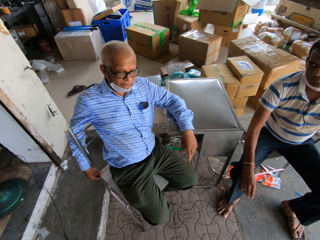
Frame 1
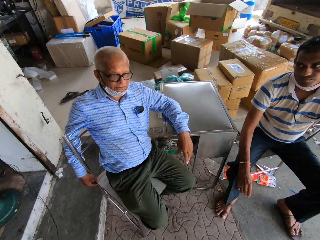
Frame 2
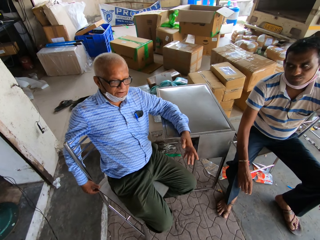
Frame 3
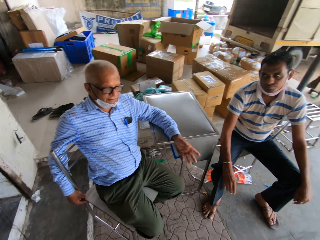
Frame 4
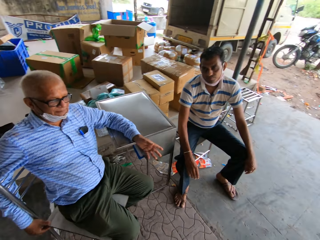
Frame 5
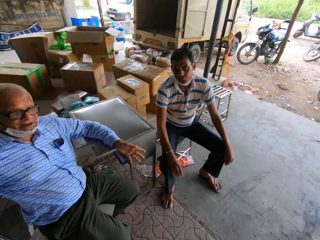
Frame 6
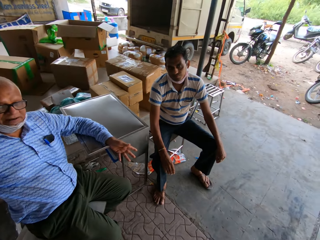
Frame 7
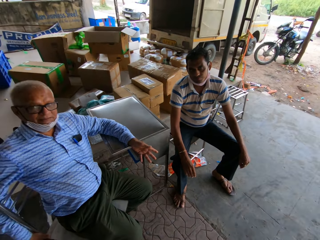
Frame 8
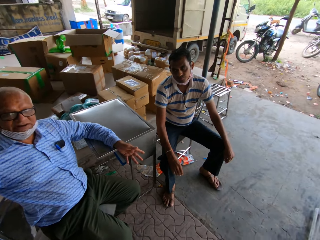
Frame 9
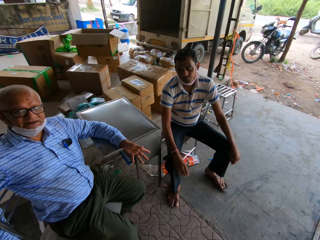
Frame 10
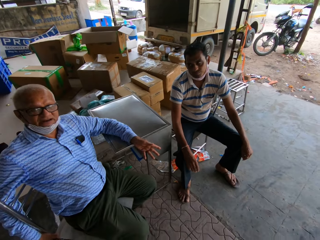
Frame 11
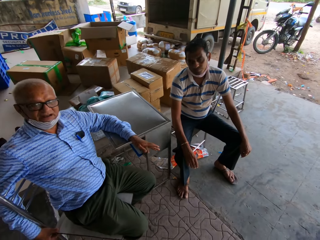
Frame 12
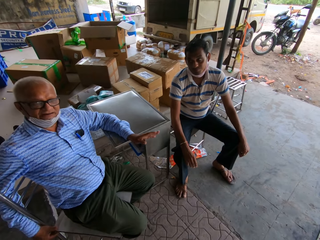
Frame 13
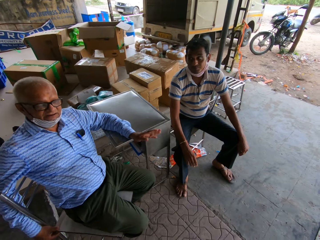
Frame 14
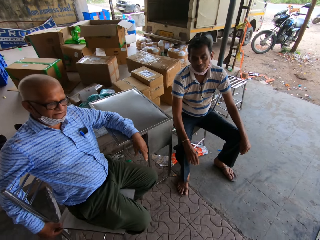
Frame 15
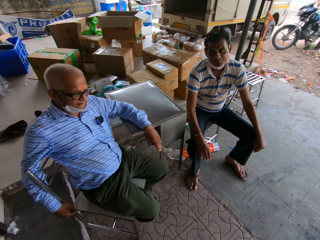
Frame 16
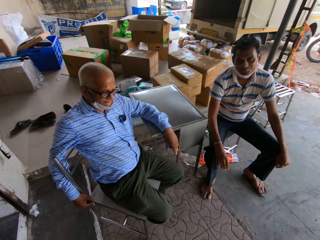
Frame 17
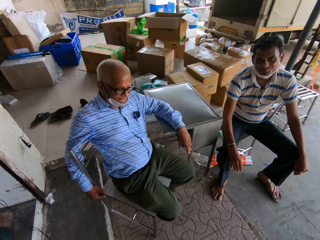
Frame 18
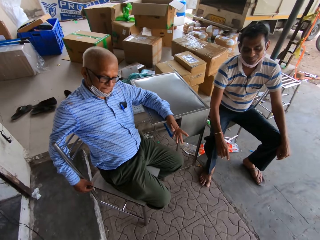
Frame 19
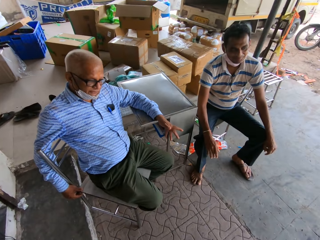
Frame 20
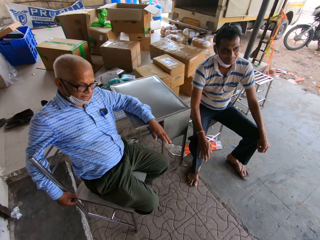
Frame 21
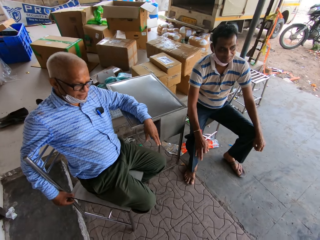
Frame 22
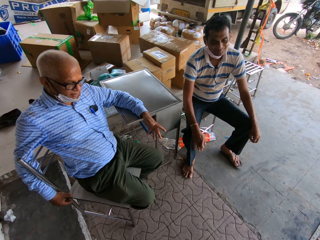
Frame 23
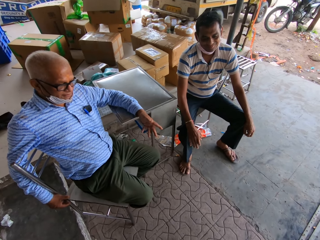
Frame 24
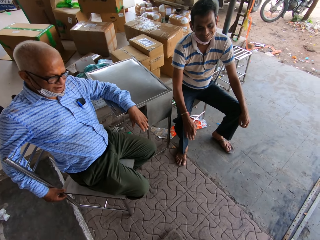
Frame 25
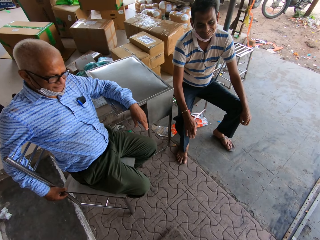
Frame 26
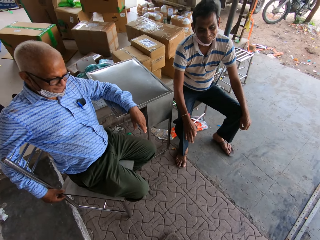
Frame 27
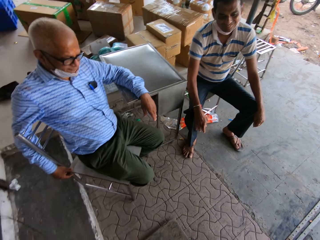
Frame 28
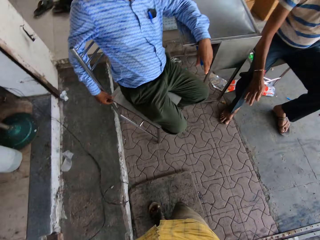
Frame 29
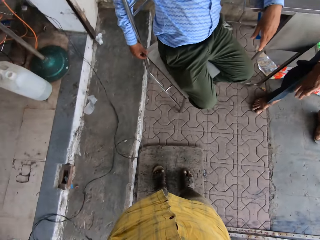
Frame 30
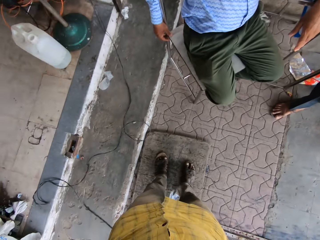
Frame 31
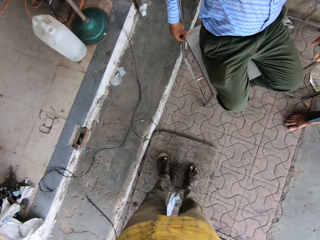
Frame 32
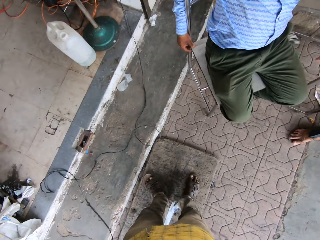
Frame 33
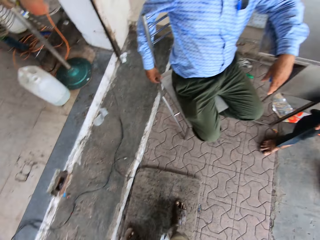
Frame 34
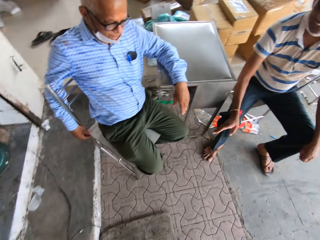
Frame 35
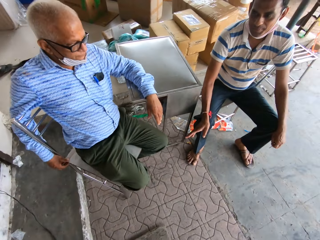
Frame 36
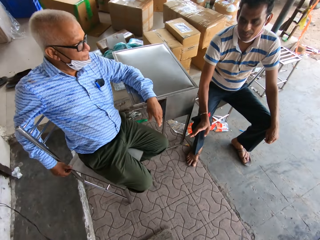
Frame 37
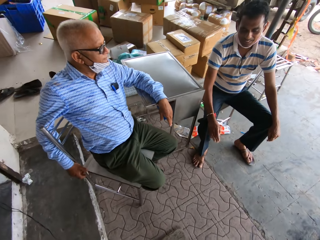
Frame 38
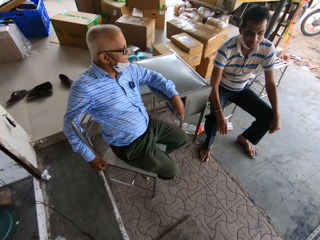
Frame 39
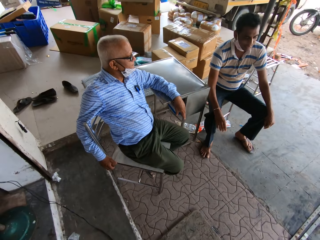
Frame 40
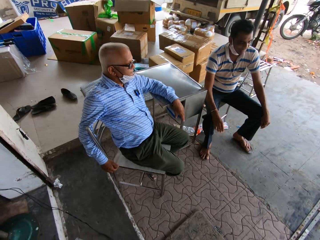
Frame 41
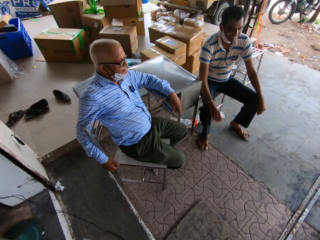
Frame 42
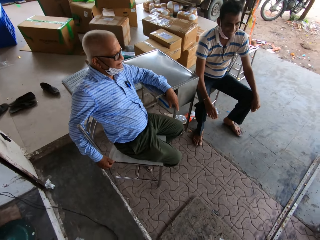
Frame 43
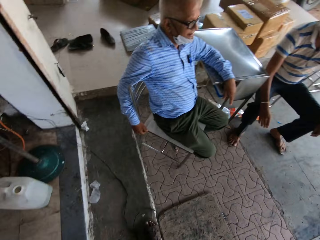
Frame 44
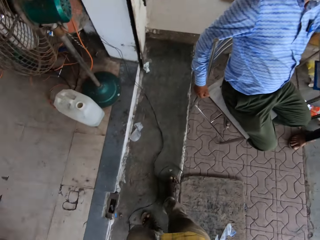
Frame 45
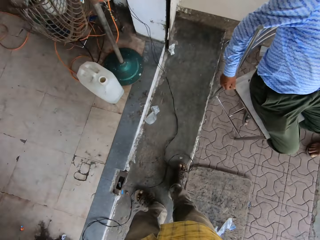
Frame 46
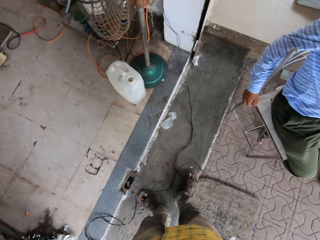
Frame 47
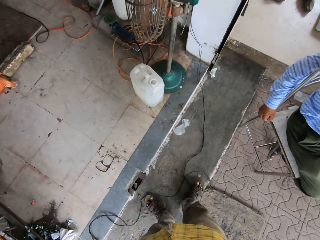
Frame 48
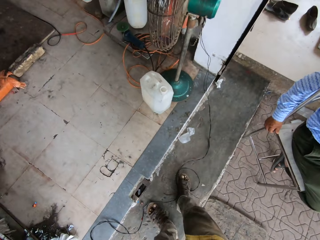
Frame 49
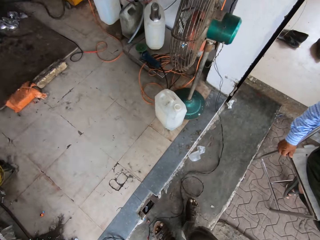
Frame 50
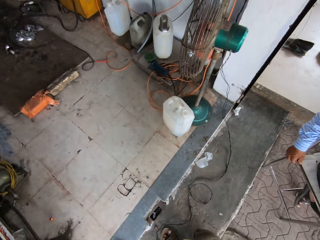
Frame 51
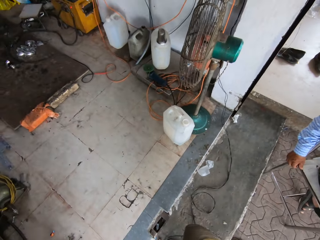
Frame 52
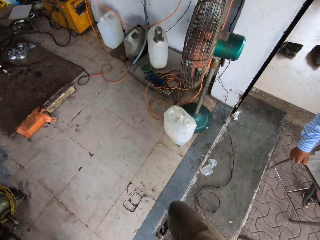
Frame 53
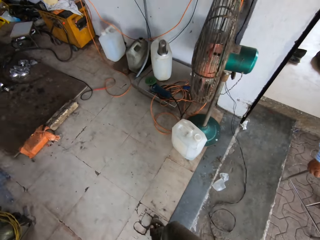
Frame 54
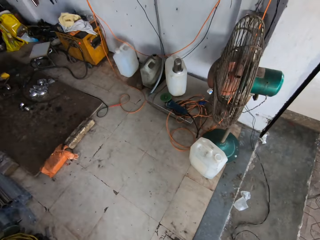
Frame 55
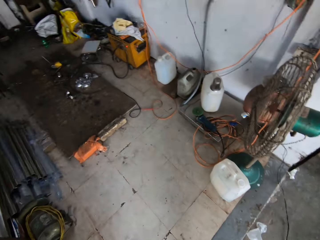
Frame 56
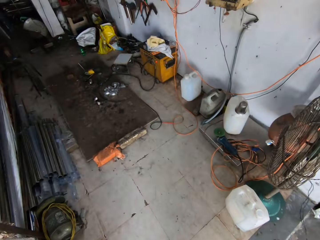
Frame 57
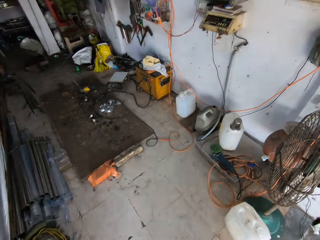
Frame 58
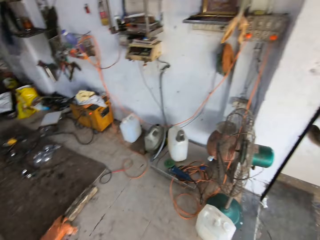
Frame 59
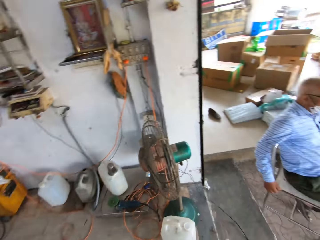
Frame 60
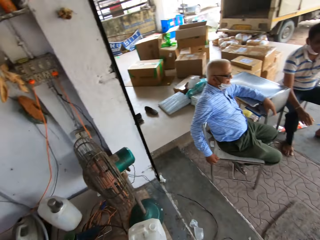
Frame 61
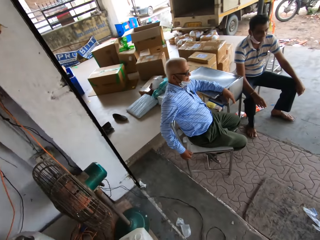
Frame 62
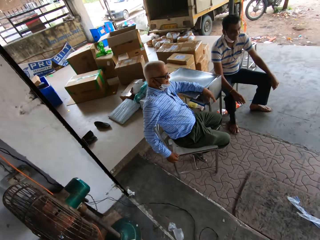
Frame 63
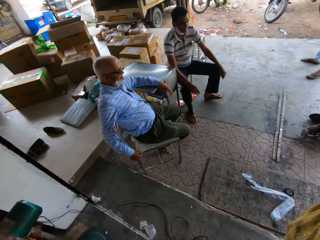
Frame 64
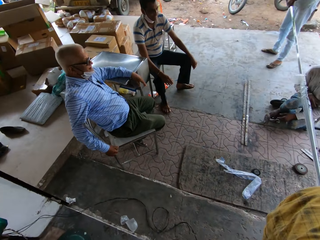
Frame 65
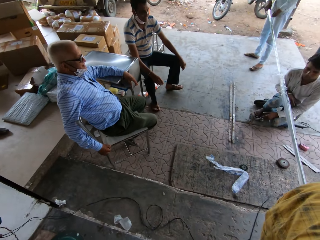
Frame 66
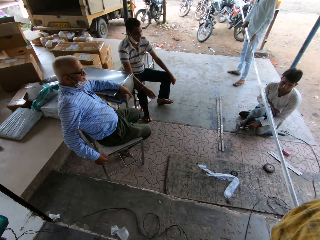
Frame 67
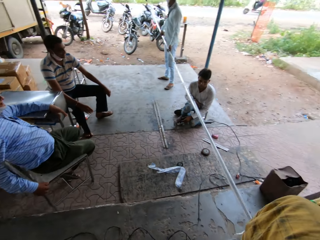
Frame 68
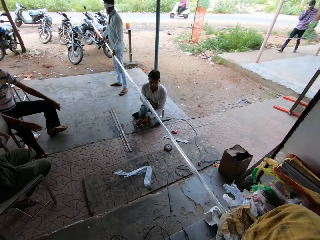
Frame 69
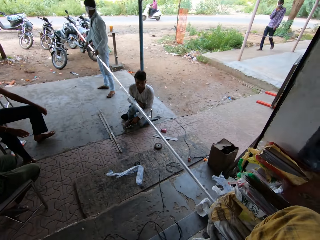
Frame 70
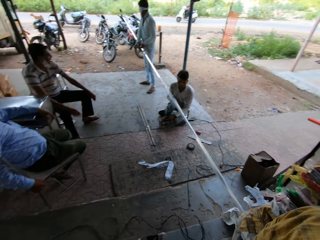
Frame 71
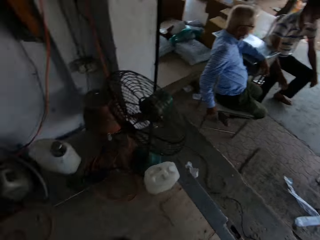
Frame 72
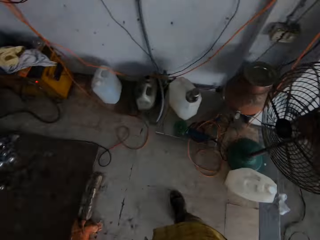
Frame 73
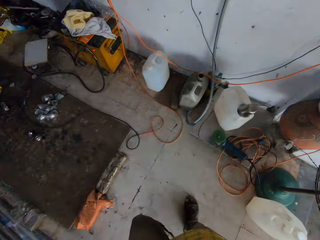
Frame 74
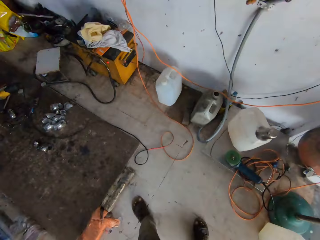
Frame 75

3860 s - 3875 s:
The camera wearer looks around. They walk inside the workshop. They look around.

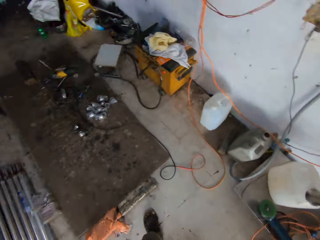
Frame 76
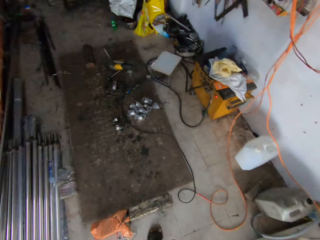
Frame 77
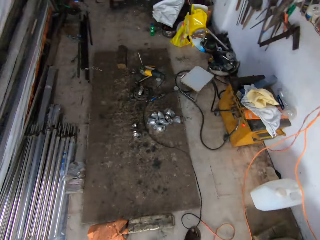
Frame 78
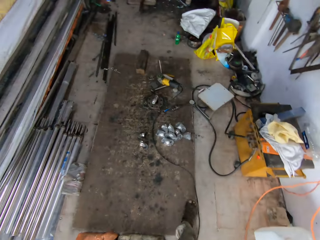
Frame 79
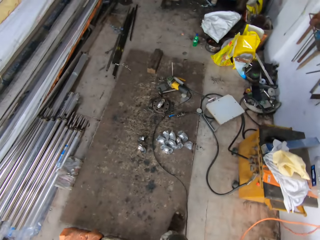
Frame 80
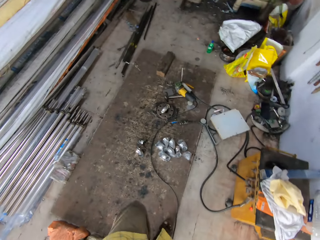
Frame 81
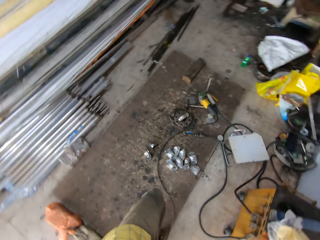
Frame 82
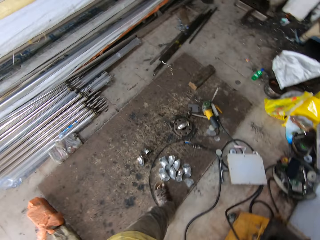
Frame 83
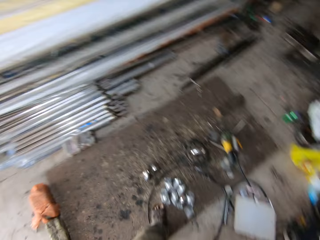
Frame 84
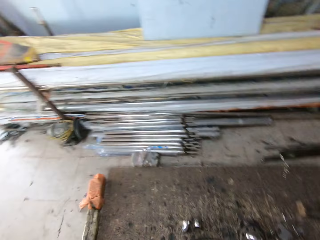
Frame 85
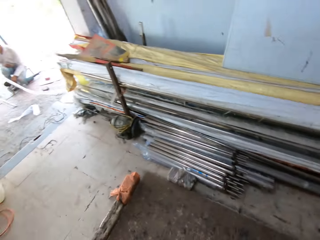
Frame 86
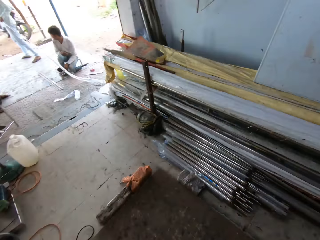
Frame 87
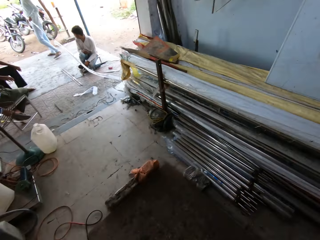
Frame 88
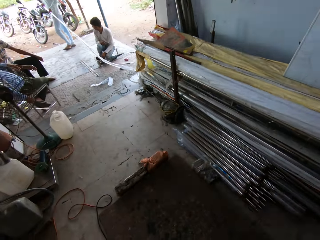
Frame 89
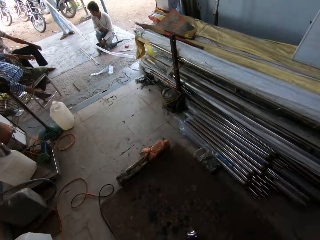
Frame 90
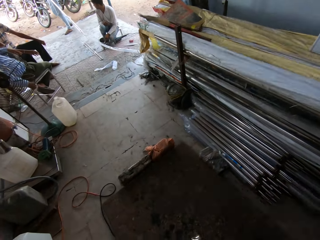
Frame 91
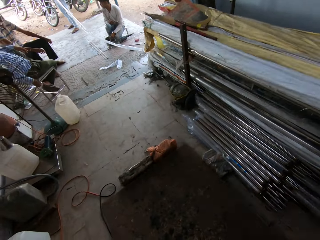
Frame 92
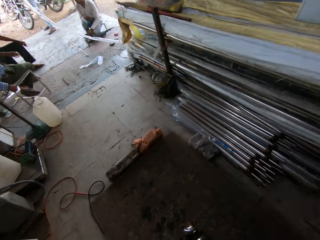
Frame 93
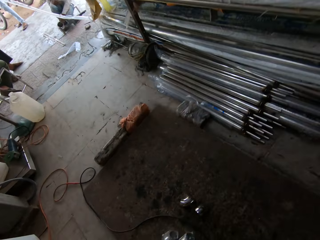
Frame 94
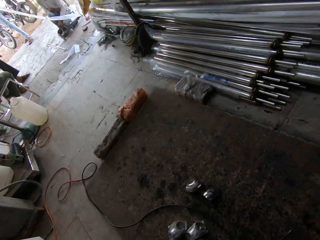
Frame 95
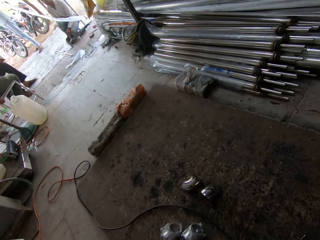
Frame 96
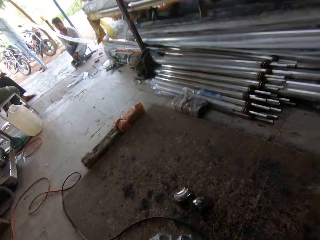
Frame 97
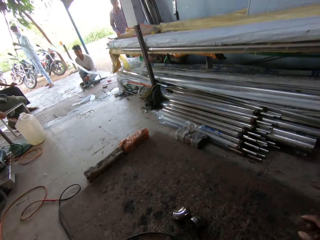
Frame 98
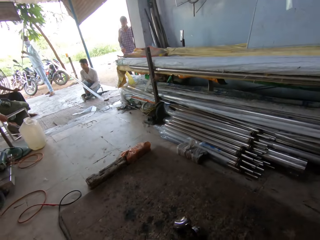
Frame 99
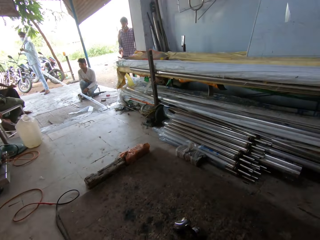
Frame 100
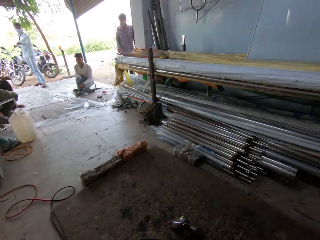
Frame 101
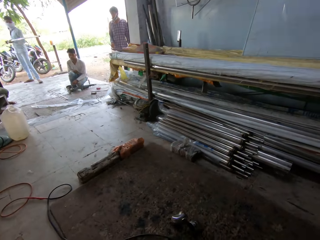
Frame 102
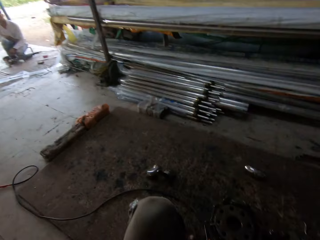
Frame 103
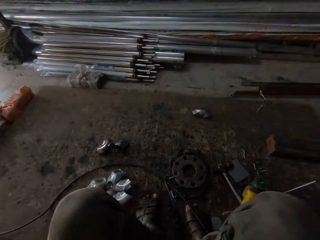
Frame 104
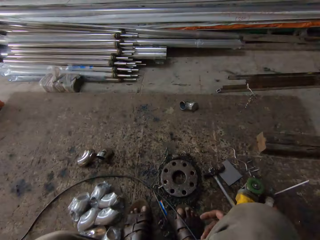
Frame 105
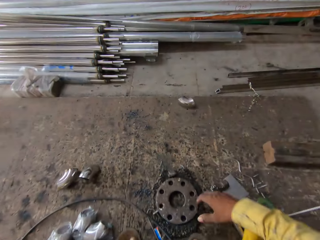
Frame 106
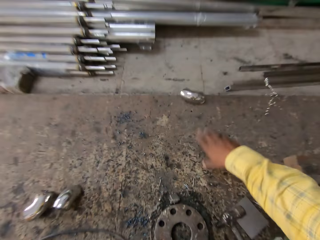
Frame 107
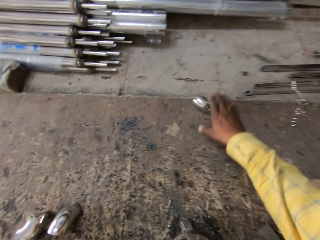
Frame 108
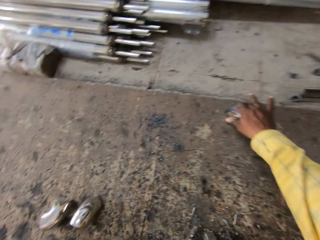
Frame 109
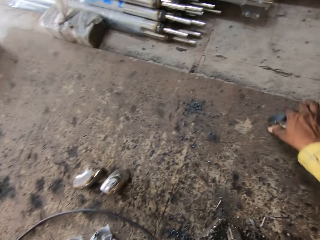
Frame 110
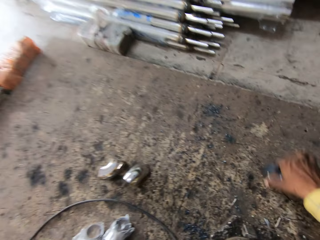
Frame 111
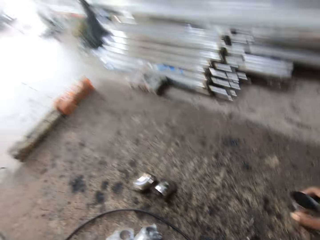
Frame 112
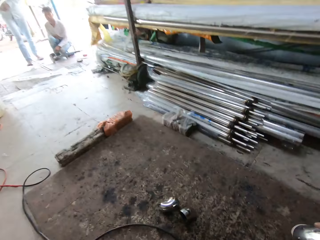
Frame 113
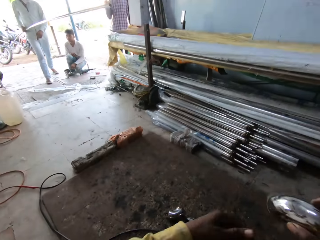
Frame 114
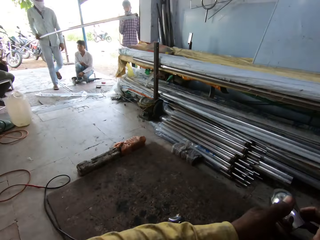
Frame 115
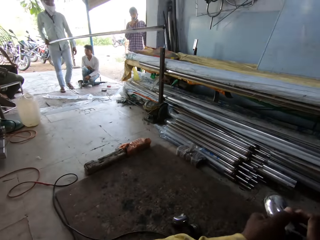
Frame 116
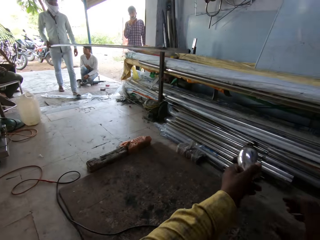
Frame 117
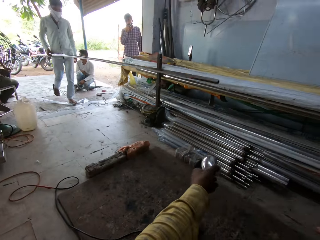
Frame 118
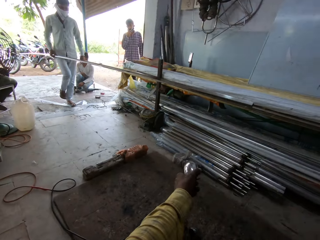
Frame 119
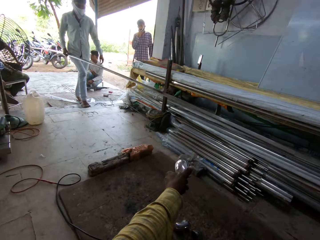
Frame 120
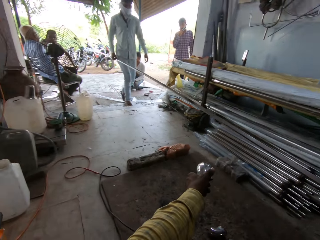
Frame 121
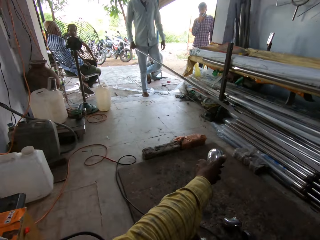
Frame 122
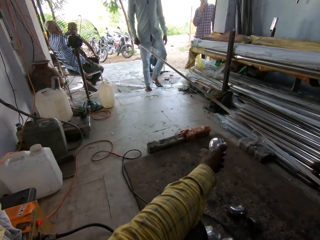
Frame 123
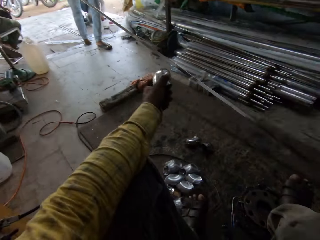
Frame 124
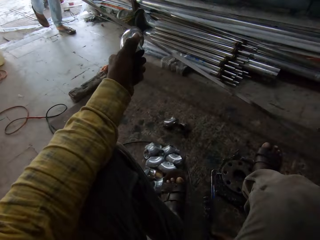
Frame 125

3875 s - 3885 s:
The camera wearer walks around. A man pulls a string. The camera wearer bends. They pick up a piece of metal. The man walks across.
